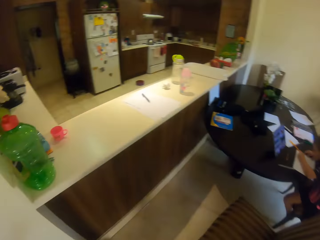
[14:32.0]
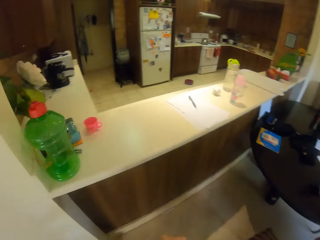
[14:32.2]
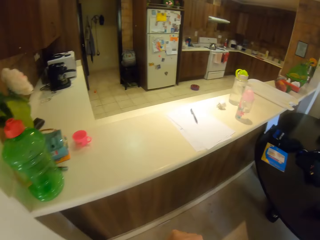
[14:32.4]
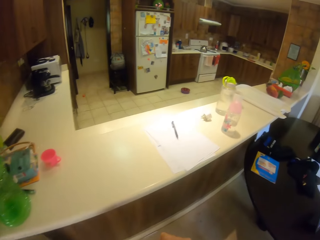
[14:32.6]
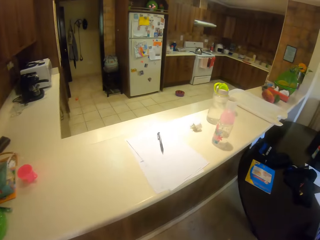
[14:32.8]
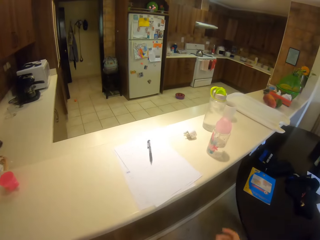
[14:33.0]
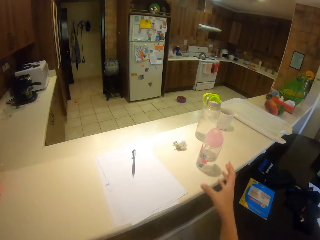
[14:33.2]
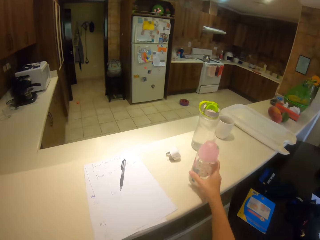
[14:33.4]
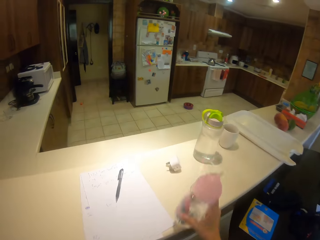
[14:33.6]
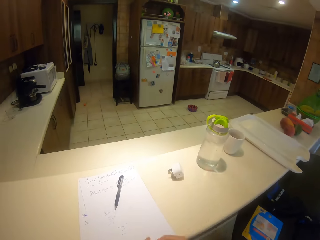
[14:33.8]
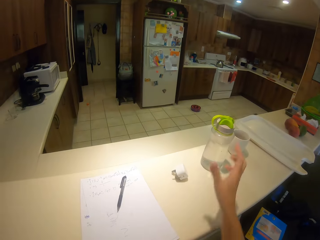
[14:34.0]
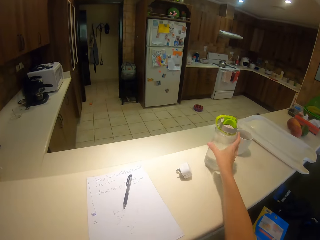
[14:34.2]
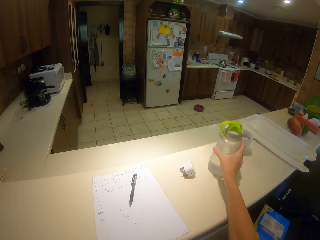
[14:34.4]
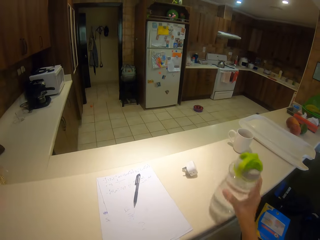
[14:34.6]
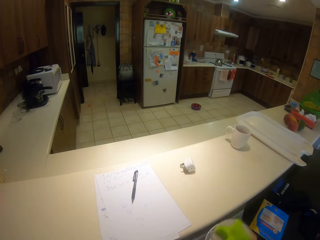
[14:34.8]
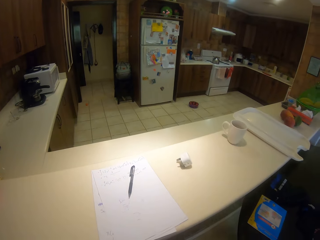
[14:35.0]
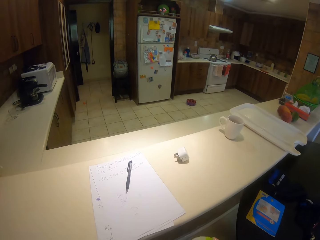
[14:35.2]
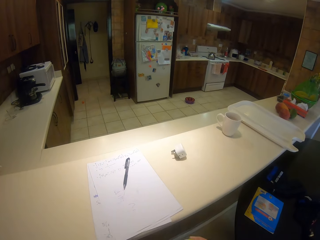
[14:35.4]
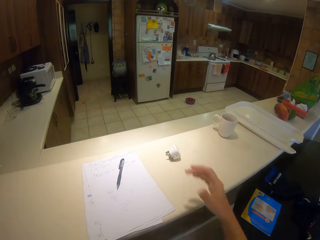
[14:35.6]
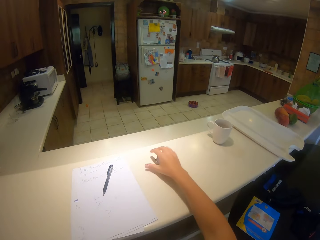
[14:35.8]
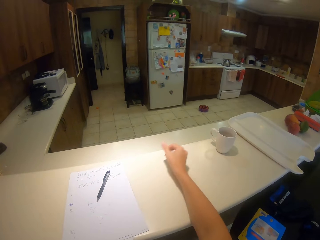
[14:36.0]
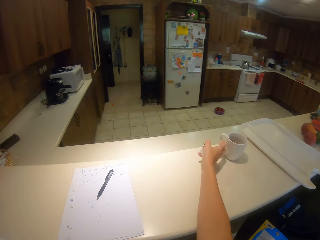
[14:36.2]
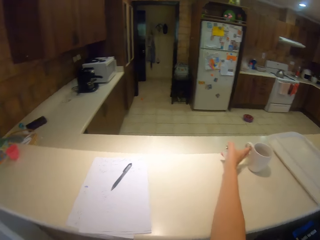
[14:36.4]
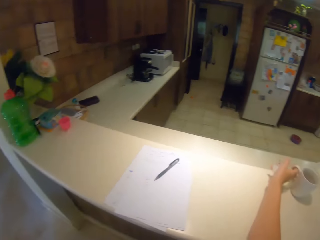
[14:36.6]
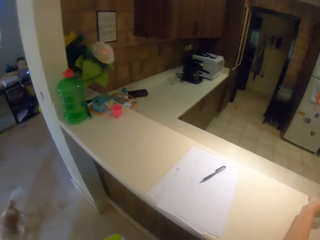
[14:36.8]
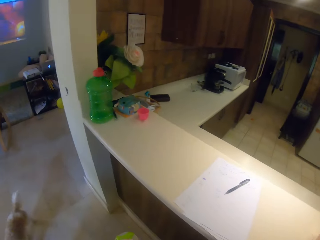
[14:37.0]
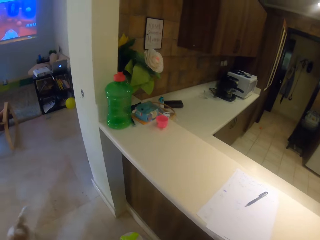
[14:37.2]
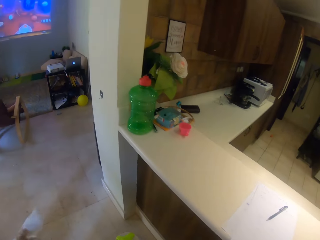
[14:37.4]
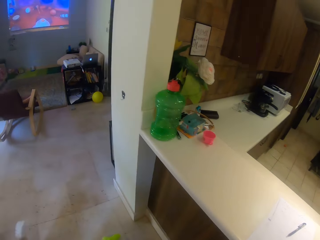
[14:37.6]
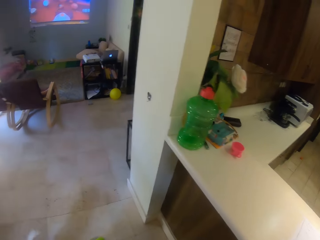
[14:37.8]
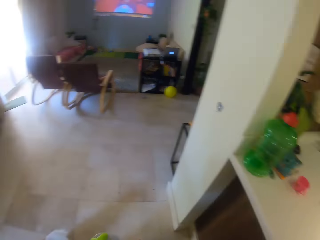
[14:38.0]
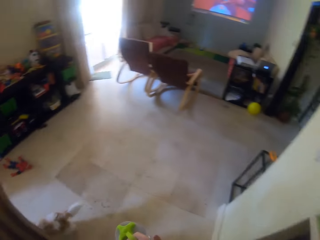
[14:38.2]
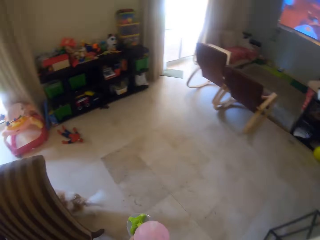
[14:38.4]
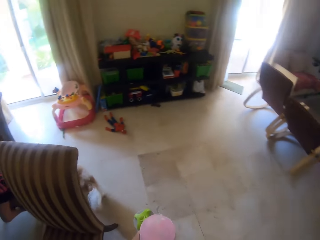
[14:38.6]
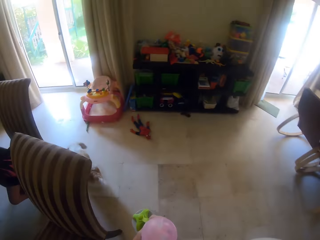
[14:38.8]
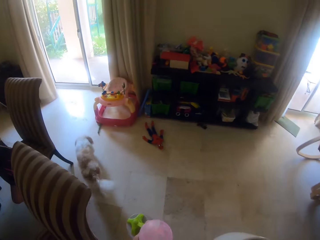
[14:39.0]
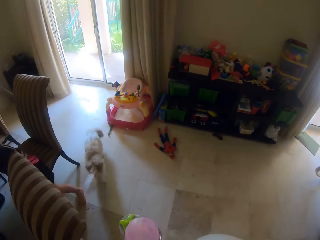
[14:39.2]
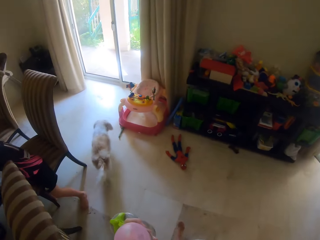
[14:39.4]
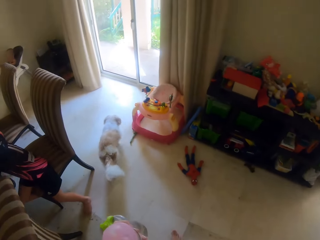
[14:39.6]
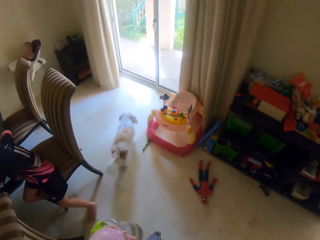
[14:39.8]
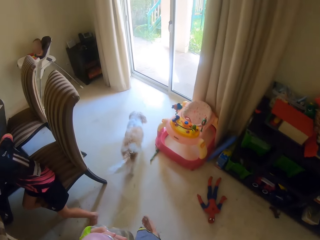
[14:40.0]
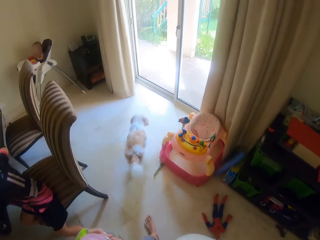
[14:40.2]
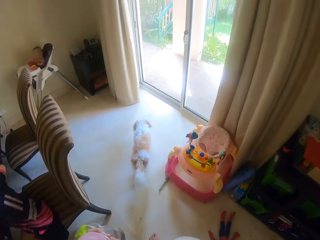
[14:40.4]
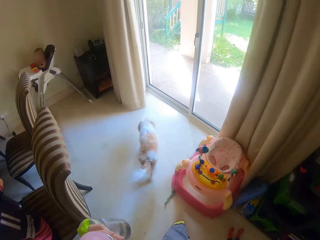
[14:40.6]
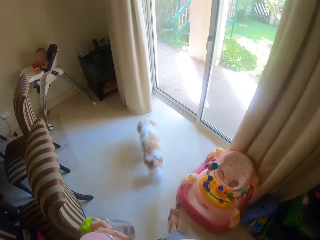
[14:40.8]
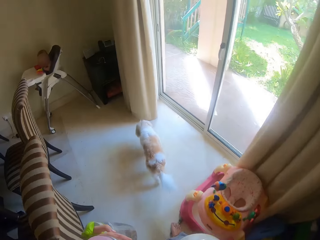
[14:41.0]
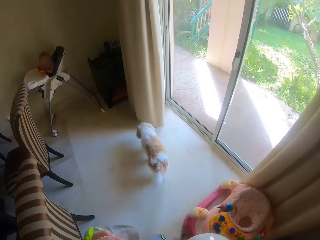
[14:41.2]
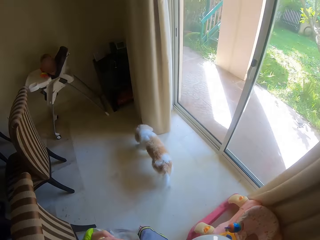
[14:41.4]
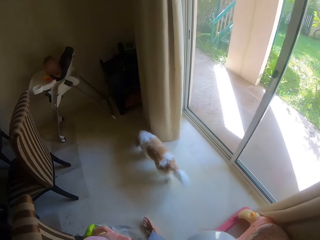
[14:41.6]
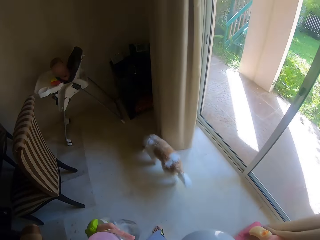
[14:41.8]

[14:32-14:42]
A child sits on the chair and writes on the paper. The camera wearer holds the bottle. They pick up a mug. They hold the bottle again. They pick up the socket. They pick up the cup. They walk around the room, walk away.

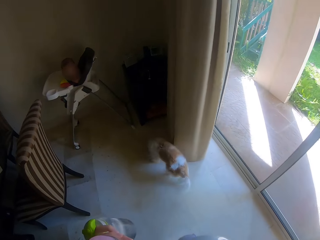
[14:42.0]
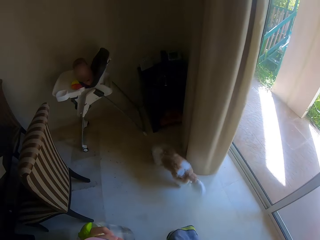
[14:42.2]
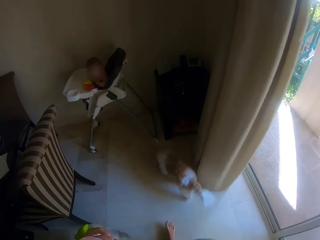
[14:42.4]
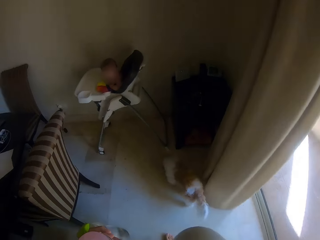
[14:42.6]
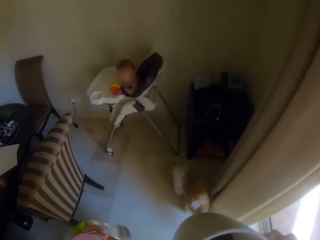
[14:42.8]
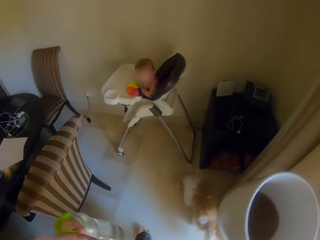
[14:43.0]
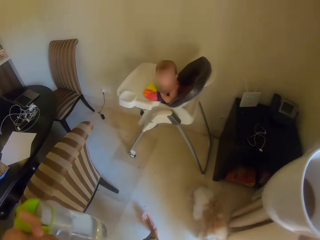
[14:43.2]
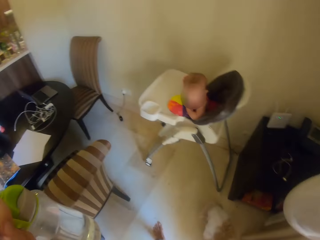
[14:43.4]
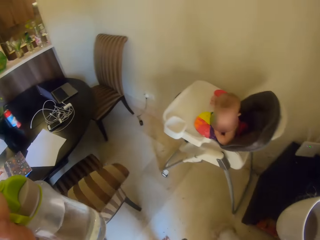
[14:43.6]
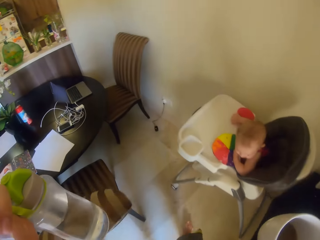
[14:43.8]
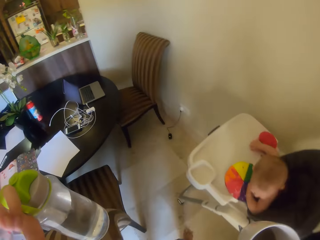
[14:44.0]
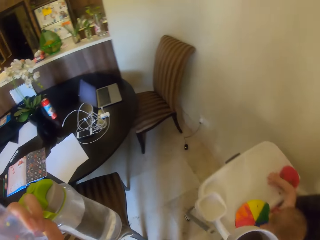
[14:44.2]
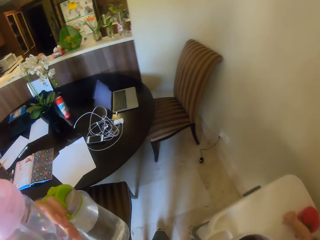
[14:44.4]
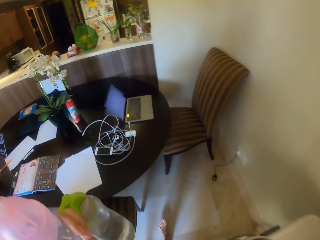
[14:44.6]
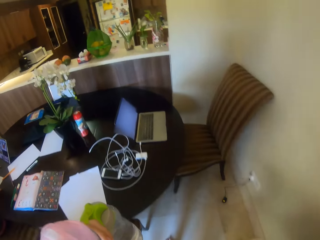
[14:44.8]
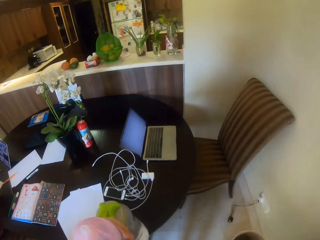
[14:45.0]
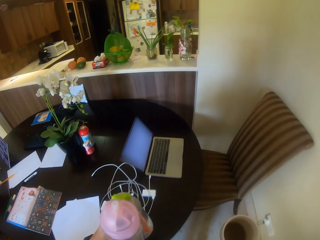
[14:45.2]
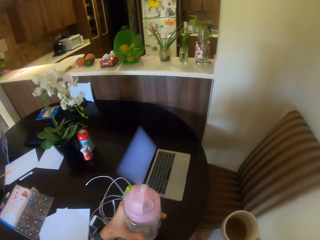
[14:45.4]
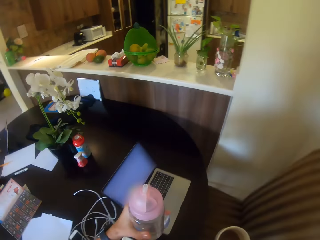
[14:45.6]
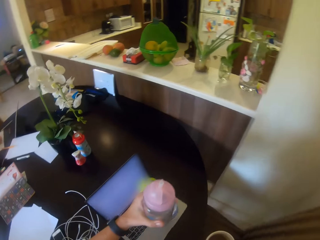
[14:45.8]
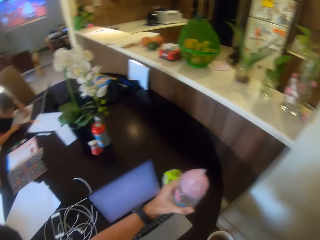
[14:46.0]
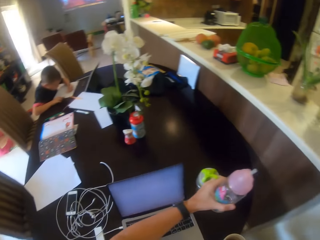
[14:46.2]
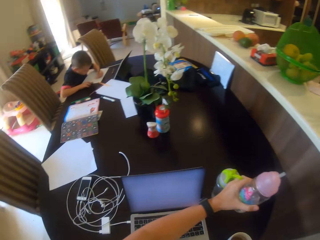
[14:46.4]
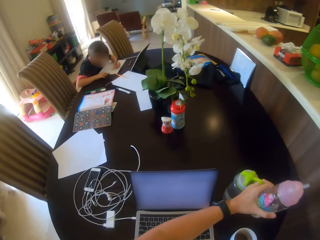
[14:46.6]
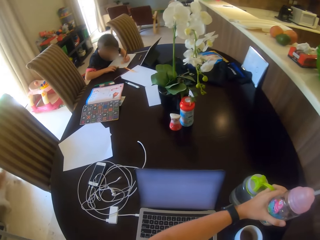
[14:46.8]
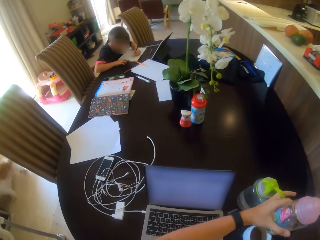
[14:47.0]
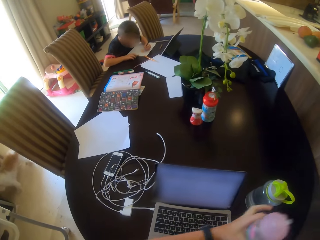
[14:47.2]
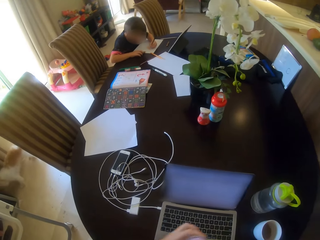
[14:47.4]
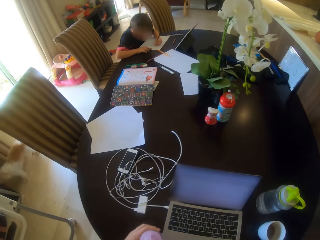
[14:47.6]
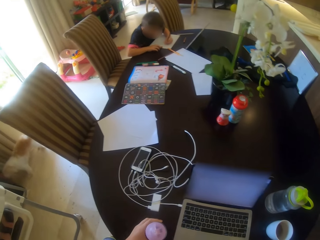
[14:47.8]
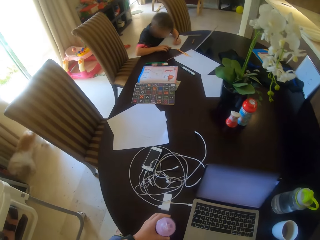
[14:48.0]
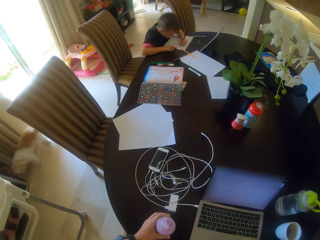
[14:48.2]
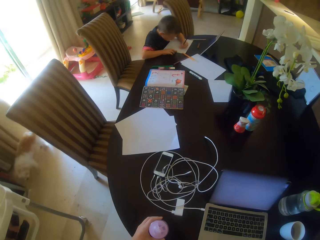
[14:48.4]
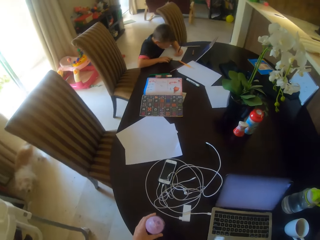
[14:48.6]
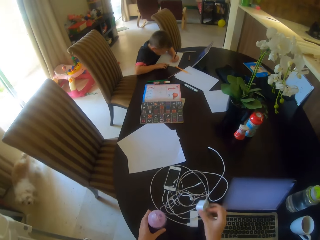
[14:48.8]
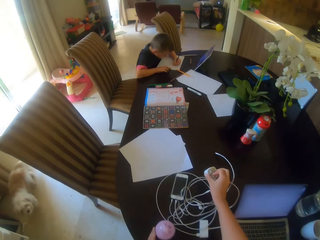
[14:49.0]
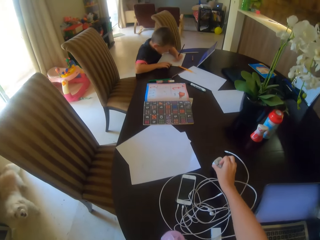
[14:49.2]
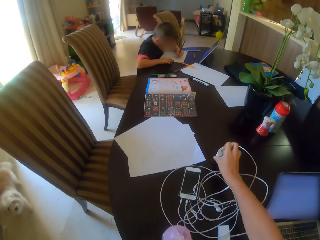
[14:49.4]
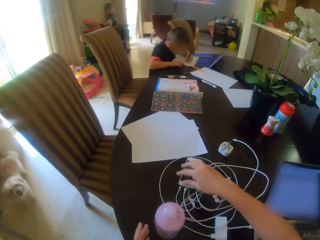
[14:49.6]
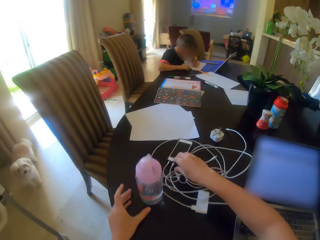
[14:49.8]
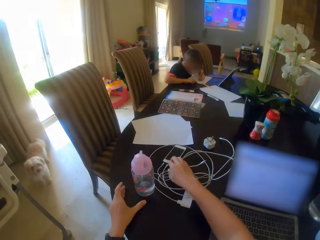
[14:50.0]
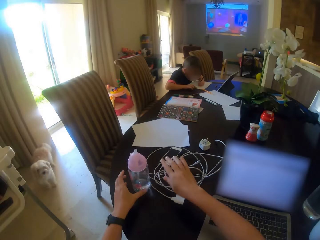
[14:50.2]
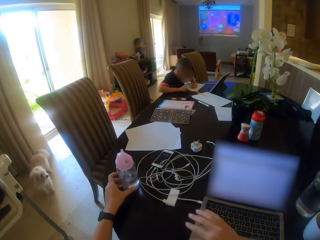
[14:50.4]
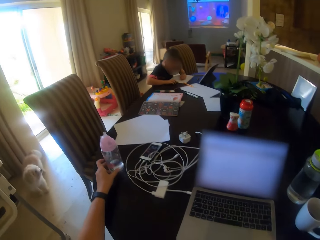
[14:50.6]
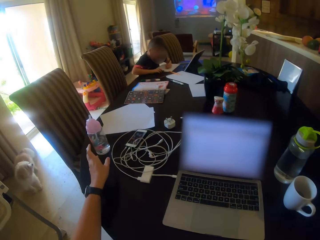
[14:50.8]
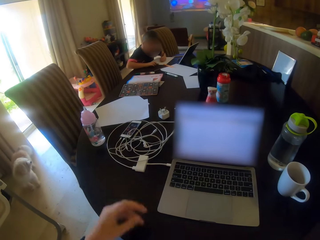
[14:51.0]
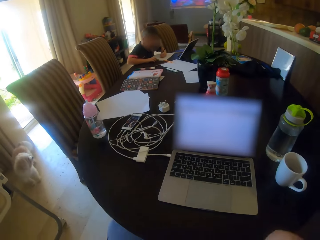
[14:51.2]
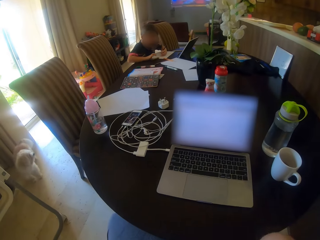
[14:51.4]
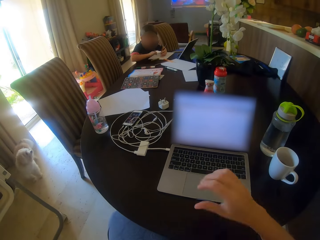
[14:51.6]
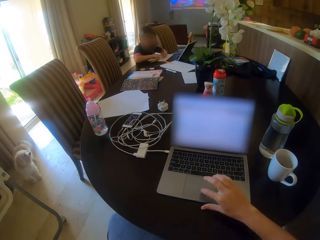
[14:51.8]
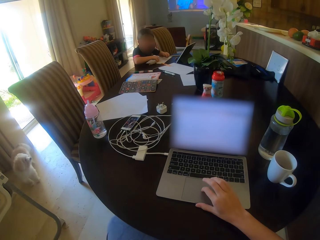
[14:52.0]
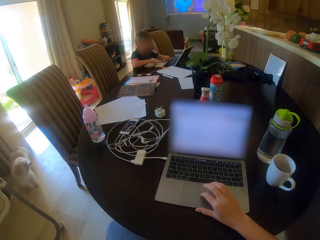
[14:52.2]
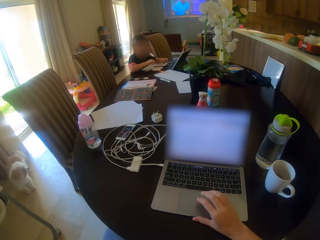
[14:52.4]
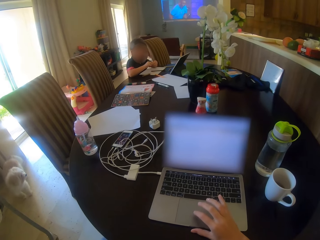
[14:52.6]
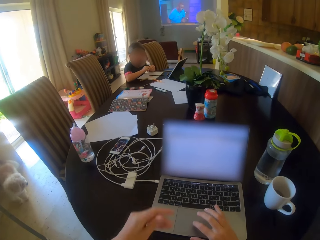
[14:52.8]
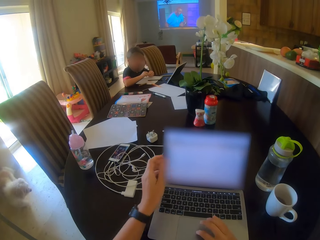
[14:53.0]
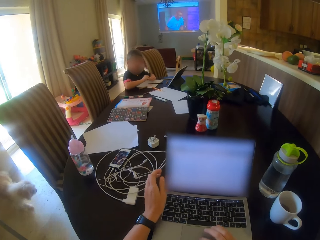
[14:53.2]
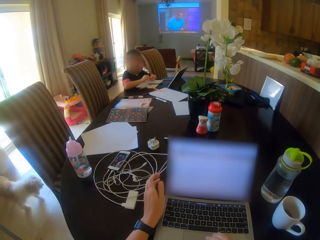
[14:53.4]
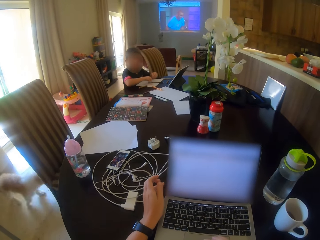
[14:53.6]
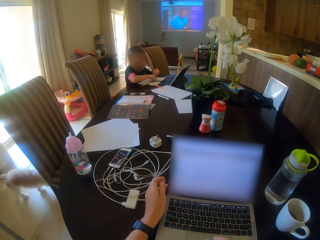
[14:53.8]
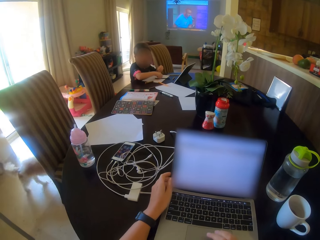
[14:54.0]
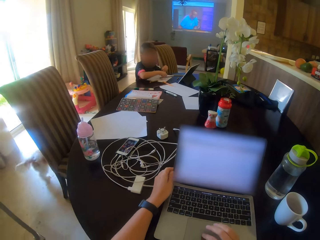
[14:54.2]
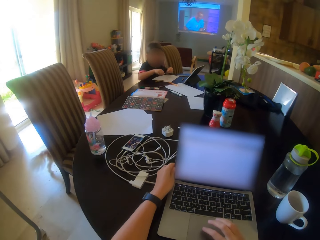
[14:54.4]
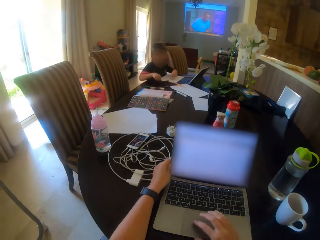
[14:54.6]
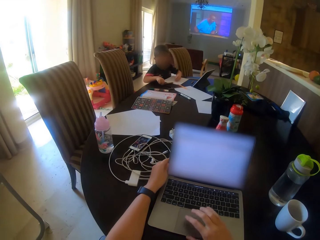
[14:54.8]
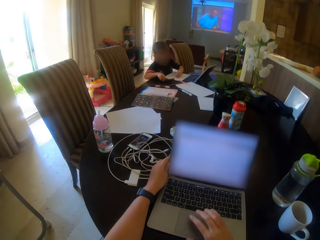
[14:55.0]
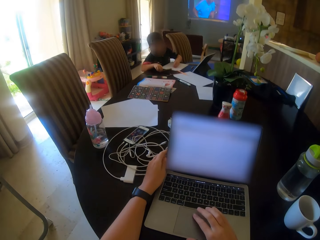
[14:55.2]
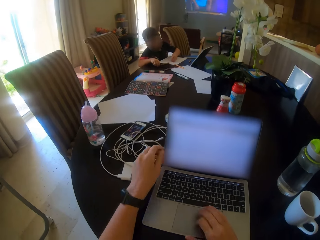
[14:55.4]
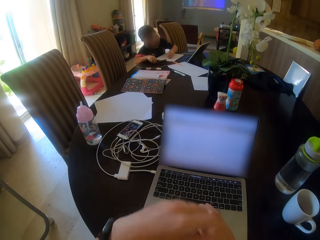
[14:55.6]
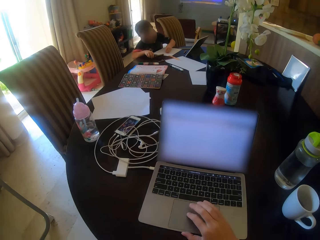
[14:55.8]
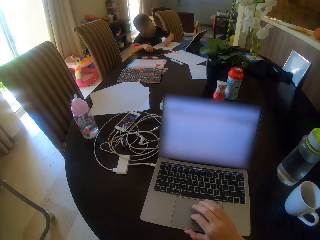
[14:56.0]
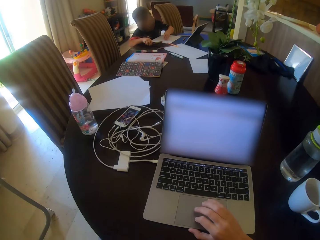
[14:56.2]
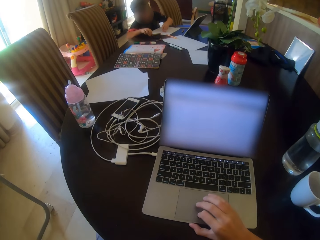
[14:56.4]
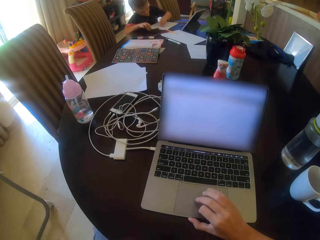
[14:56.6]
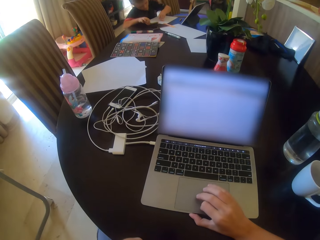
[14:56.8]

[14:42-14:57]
A child sits on the chair. The camera wearer drinks the tea and talks to the child. He puts the mug on the table. He puts down the bottle, puts down the socket. He sits on the chair. He pushes the bottle, pushes the mug. He touches the touchpad, looks at the laptop. He holds the laptop. Another child puts down the pencil. The camera wearer moves the laptop. He lifts his hand from the laptop.
